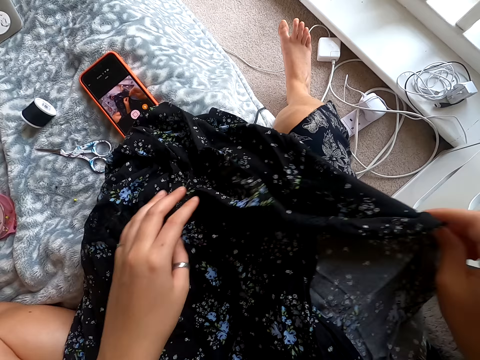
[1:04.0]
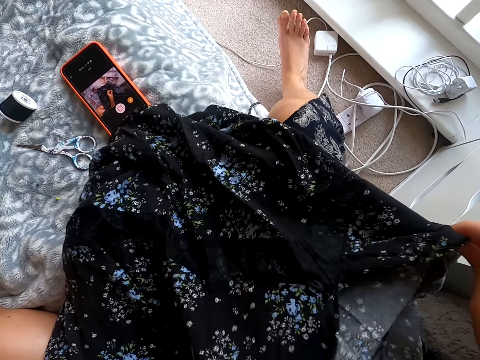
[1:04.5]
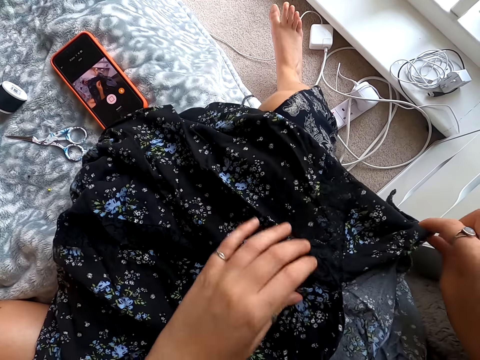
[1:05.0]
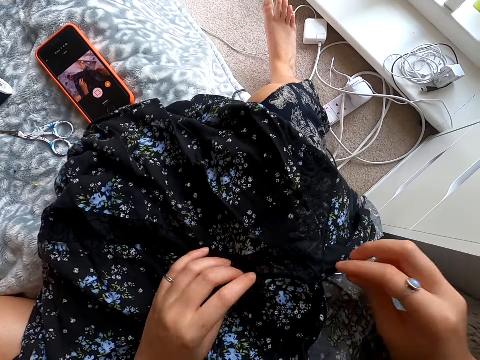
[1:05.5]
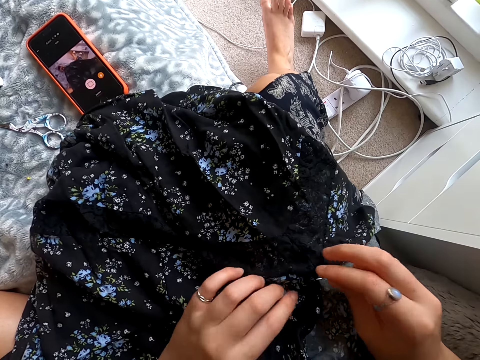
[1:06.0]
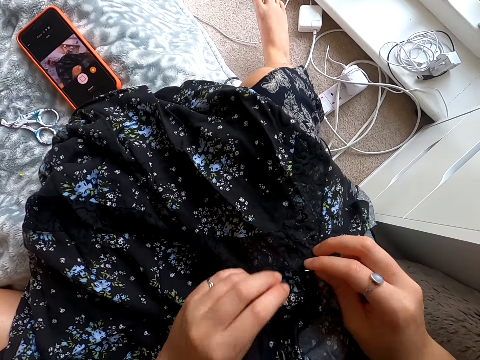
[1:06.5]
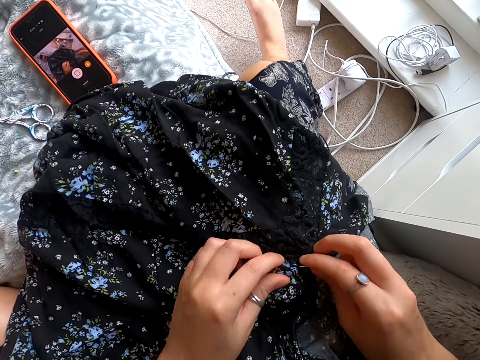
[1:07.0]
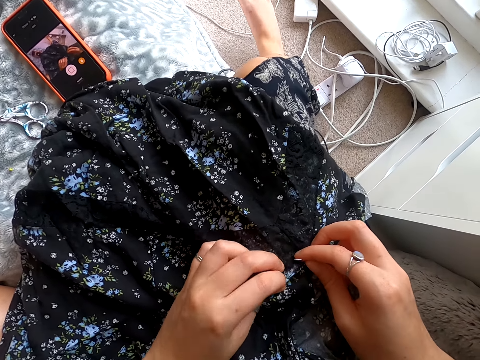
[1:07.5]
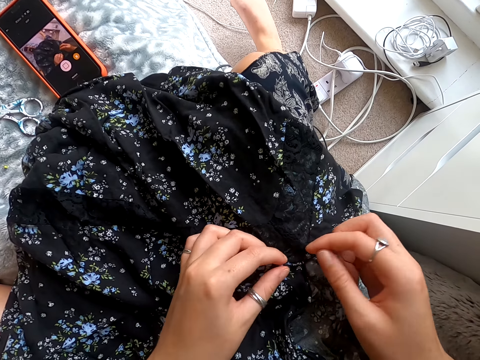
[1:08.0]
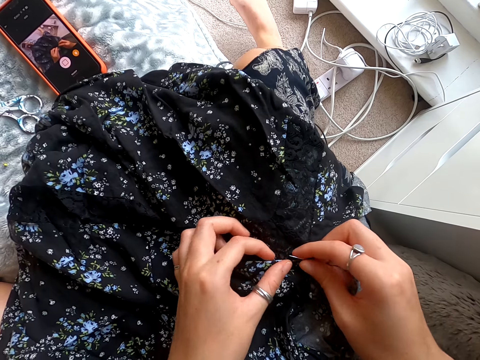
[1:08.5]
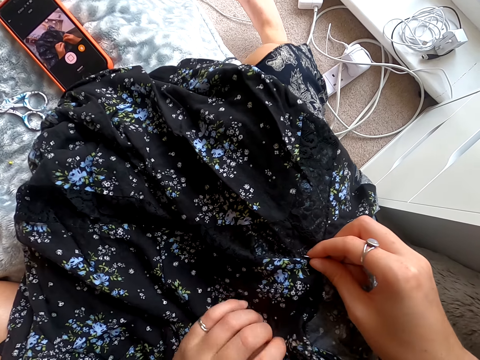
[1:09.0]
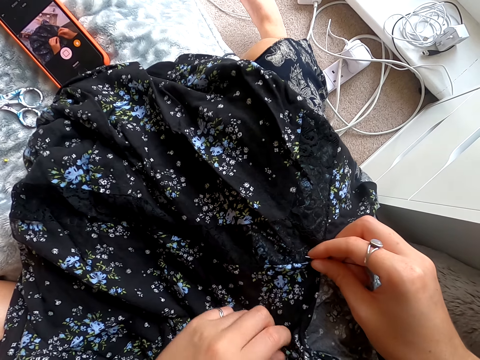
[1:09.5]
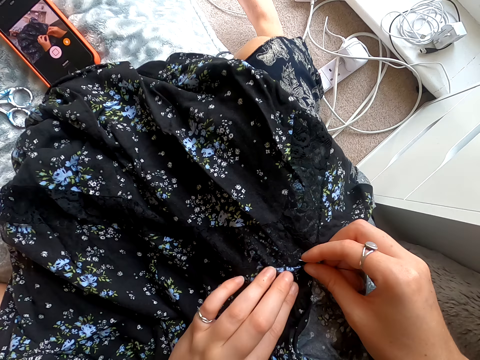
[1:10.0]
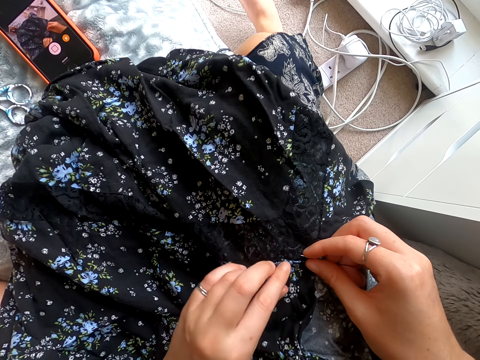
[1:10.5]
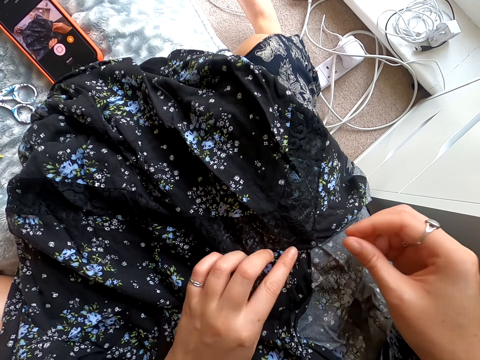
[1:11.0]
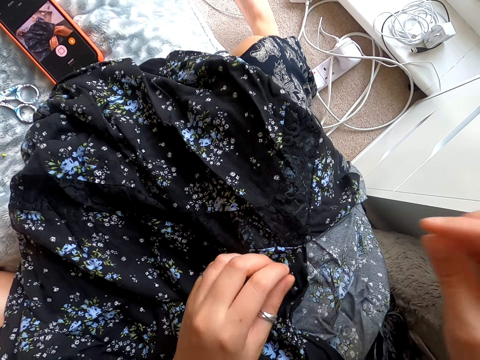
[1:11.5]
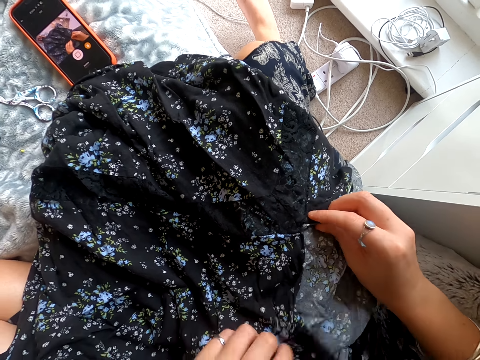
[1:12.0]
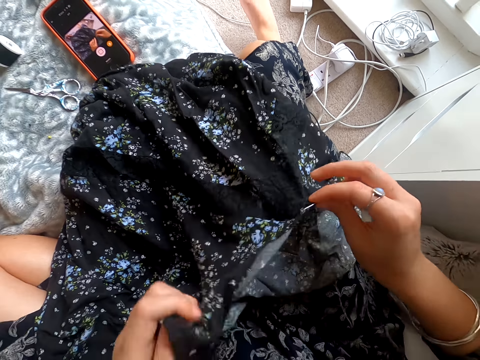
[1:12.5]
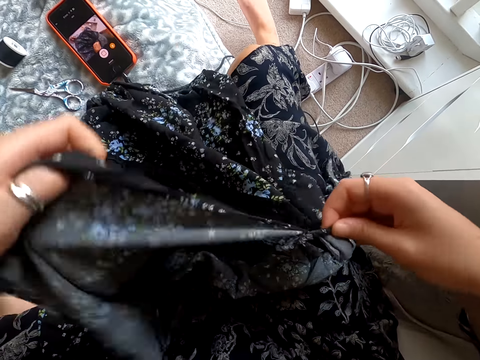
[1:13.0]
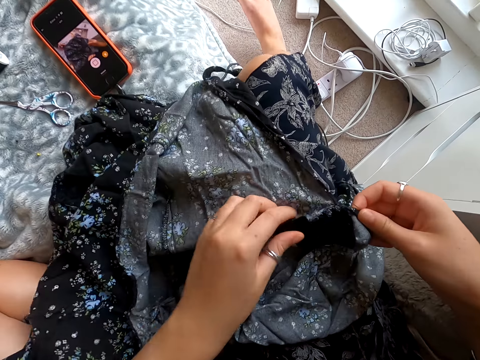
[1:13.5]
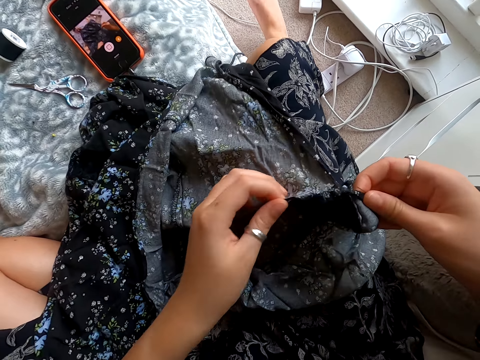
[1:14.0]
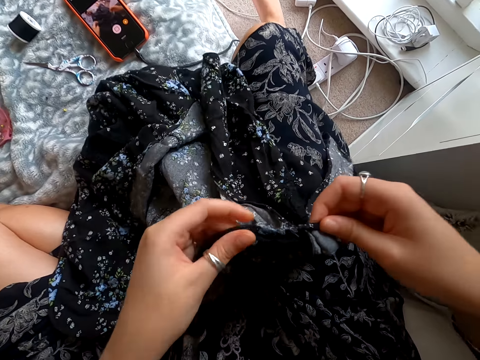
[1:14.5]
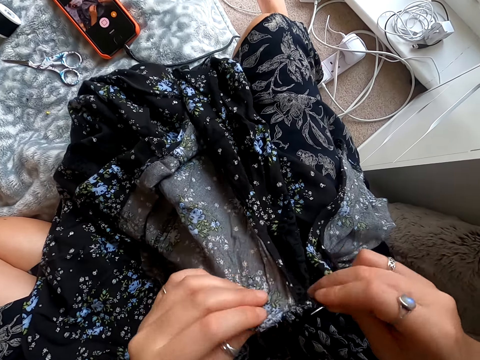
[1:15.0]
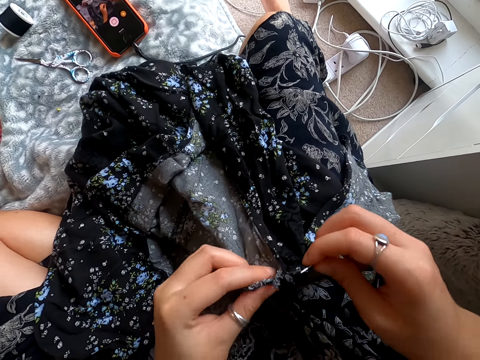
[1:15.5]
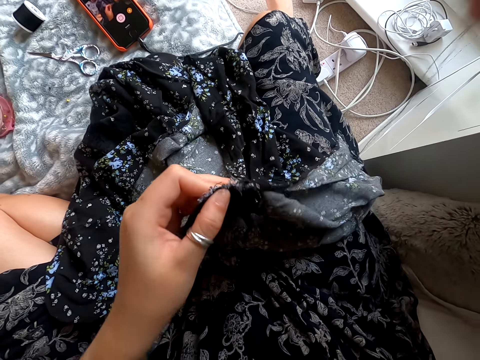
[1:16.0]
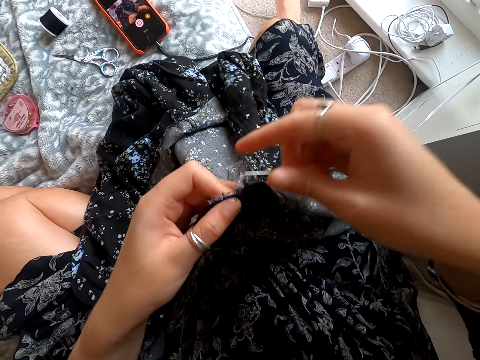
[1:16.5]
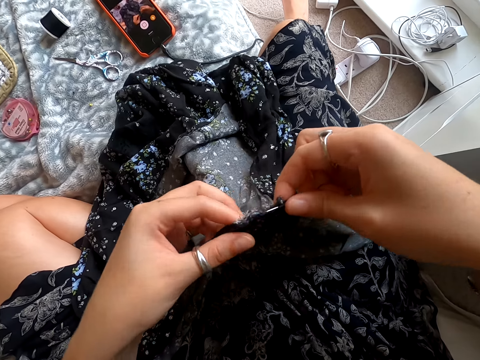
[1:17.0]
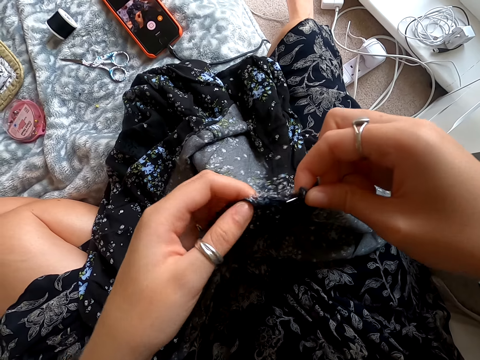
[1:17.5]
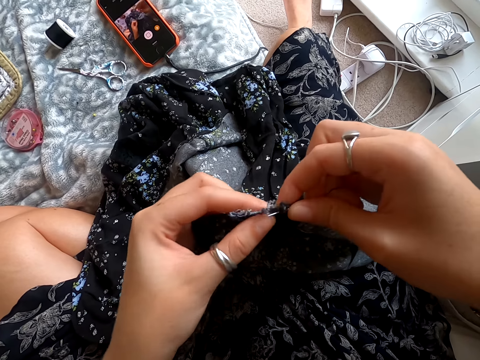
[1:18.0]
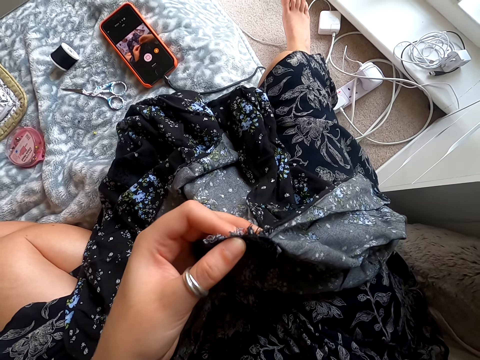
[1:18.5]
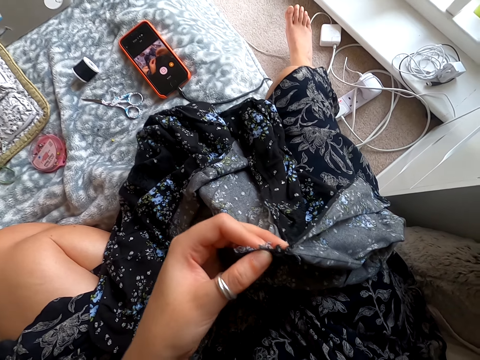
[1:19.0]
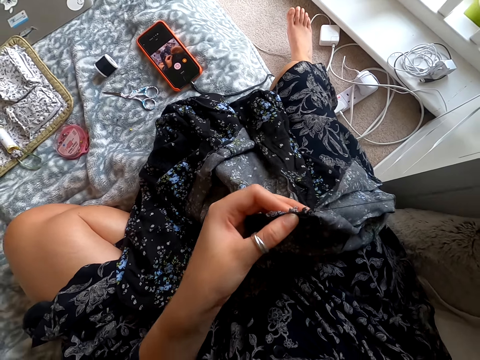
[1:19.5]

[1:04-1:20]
The camera wearer stretches the dress. They touch the dress. They turn the dress. They pull the dress. They pull the needle with thread.

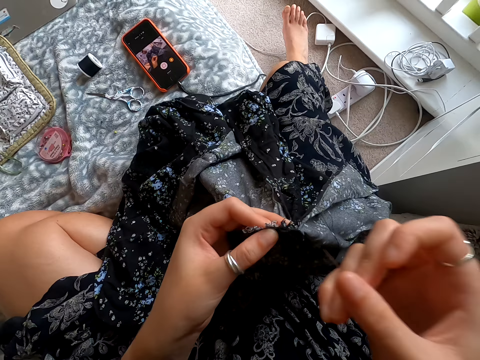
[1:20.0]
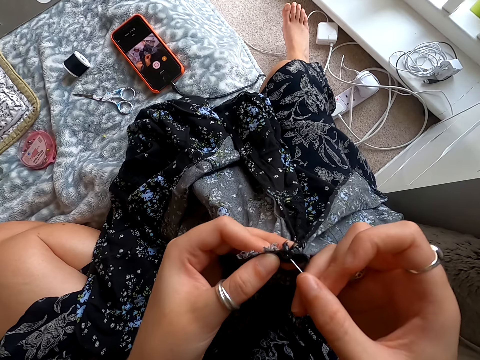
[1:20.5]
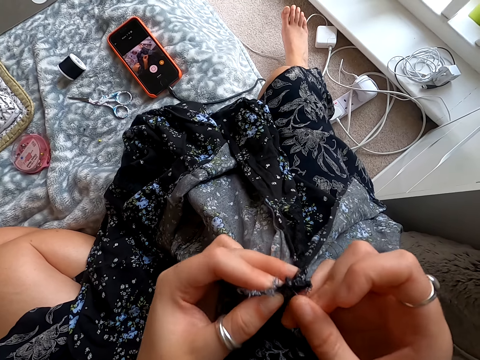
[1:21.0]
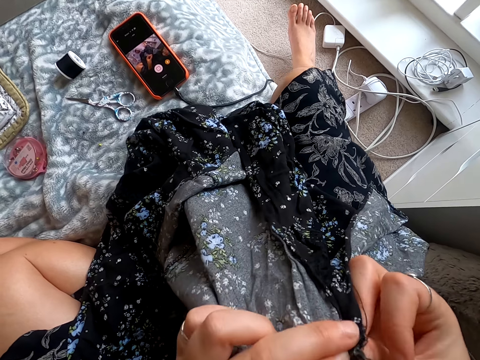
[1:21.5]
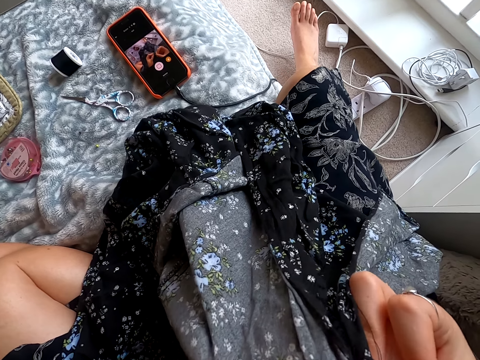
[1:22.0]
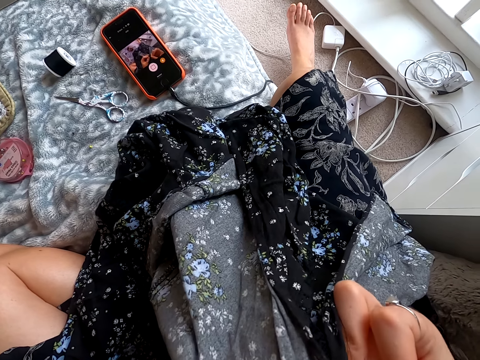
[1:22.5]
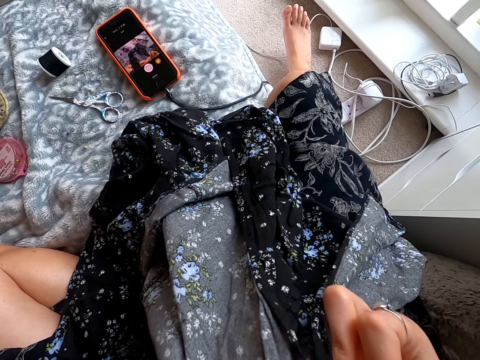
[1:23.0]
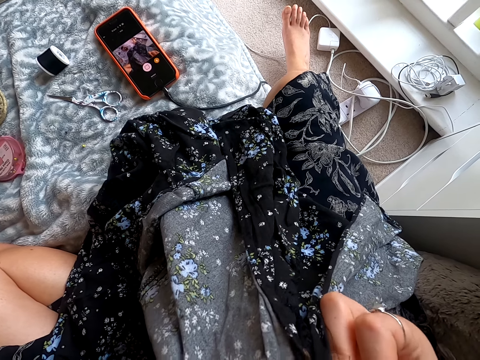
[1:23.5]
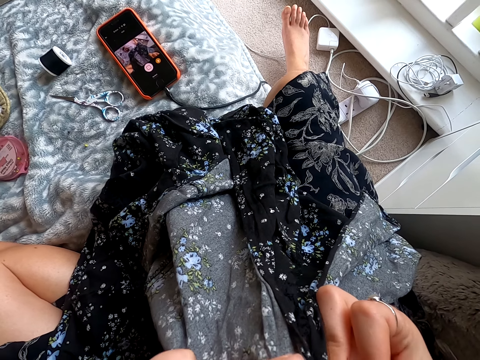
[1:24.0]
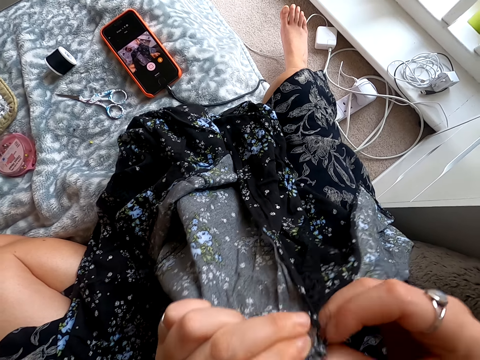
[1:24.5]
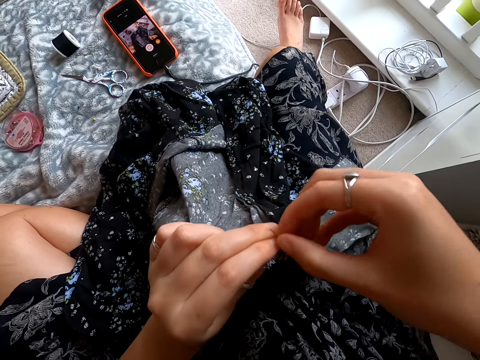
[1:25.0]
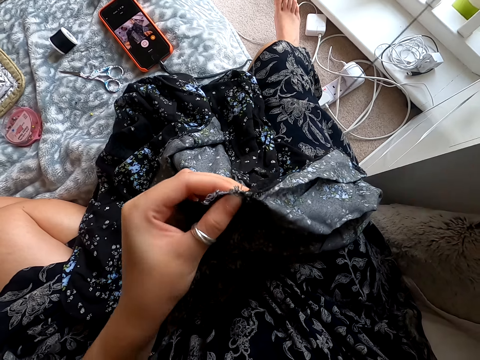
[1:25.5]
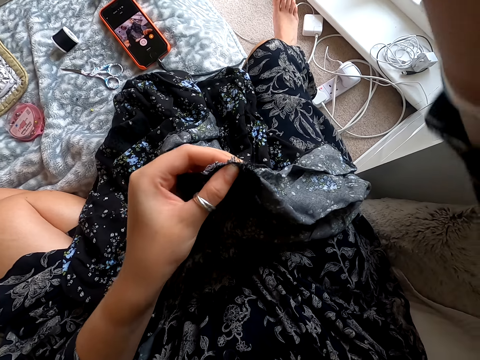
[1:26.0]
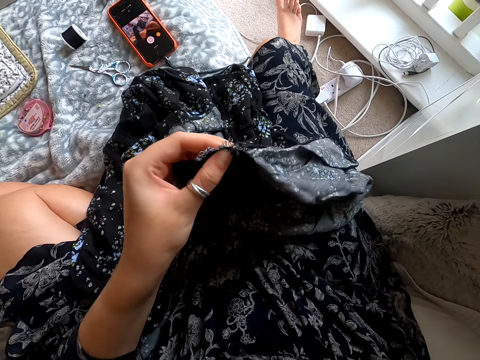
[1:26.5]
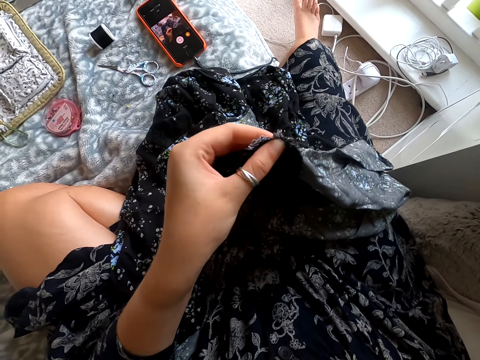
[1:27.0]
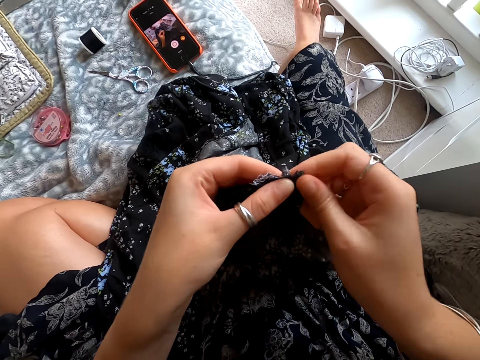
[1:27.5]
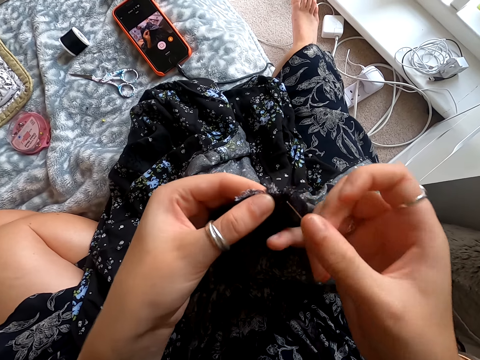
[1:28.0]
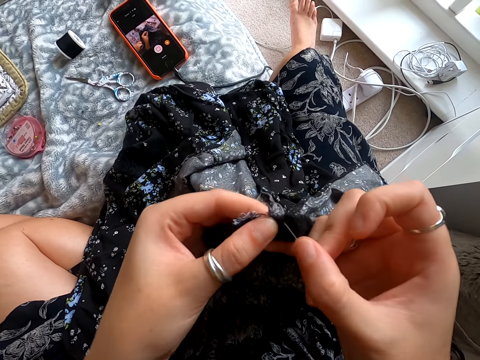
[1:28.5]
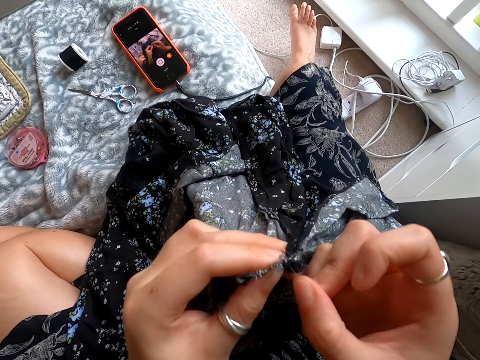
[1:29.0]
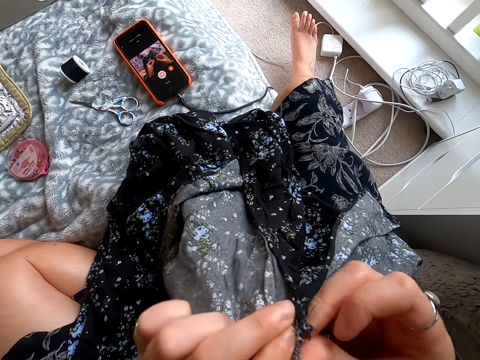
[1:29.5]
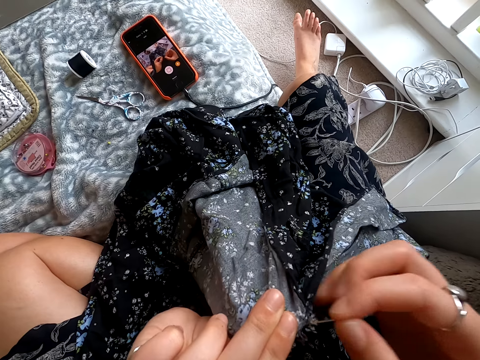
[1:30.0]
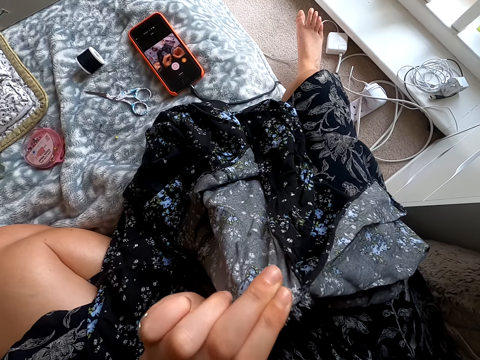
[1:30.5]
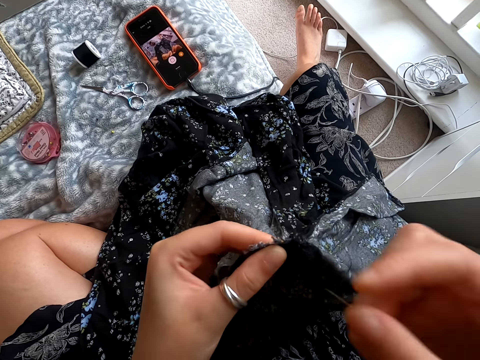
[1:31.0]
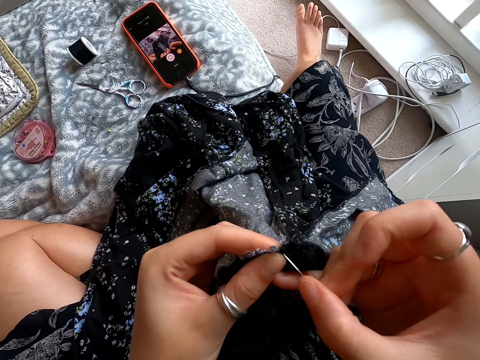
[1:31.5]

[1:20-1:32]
The camera wearer sews the dress. They pull the needle with thread. They sew the dress. They pull the needle with thread.
